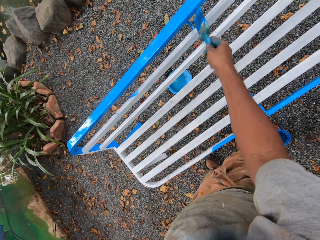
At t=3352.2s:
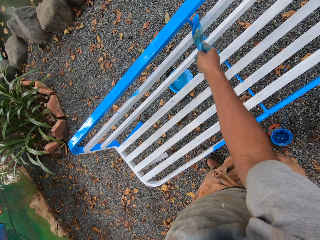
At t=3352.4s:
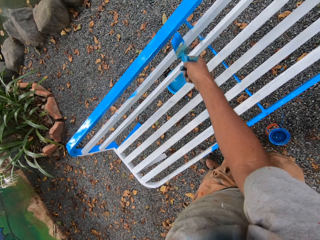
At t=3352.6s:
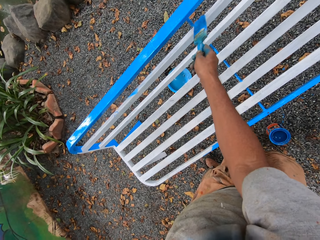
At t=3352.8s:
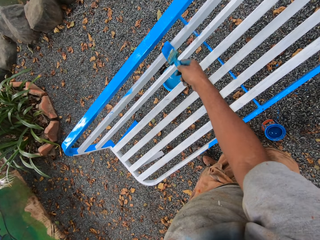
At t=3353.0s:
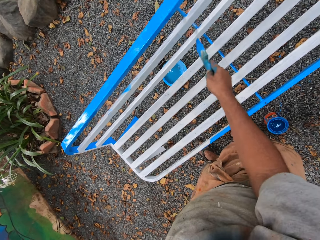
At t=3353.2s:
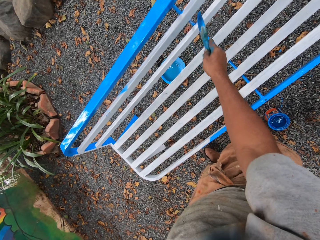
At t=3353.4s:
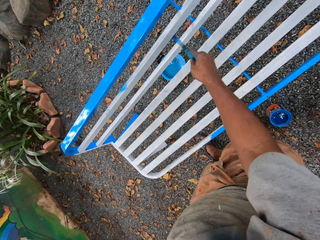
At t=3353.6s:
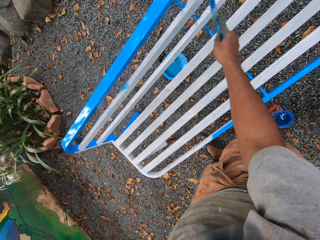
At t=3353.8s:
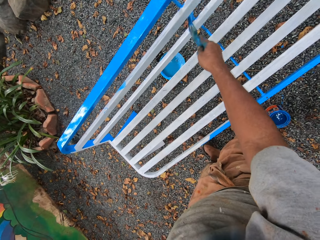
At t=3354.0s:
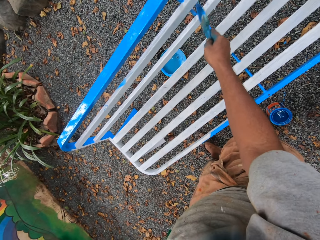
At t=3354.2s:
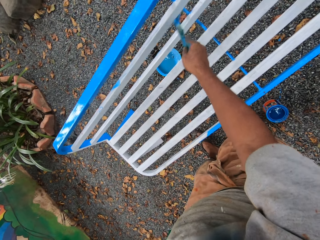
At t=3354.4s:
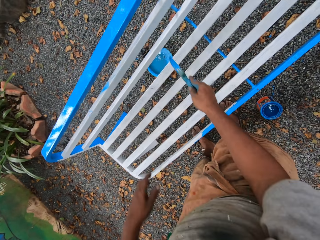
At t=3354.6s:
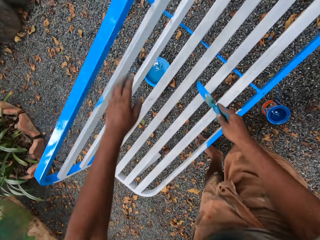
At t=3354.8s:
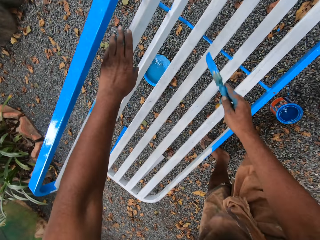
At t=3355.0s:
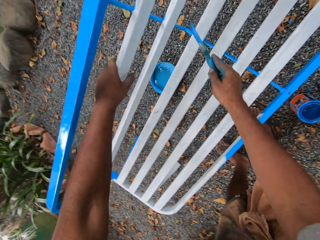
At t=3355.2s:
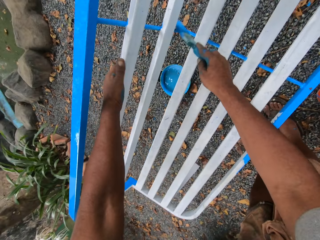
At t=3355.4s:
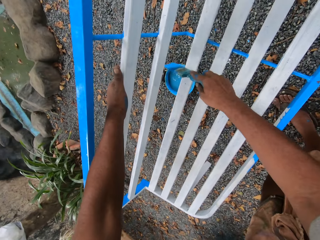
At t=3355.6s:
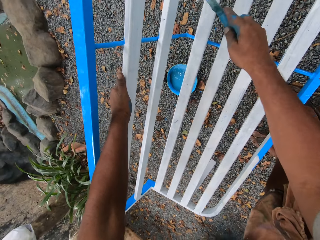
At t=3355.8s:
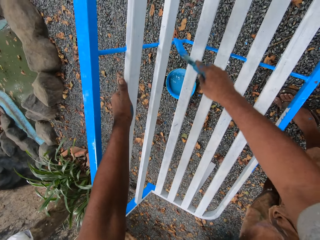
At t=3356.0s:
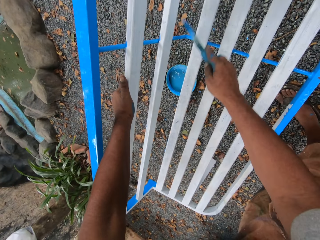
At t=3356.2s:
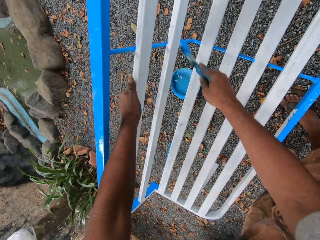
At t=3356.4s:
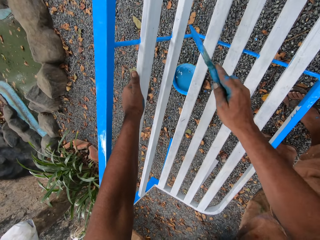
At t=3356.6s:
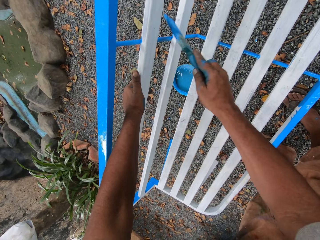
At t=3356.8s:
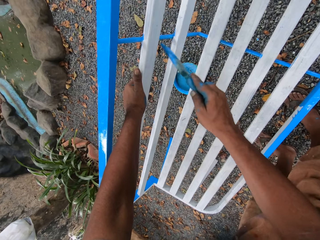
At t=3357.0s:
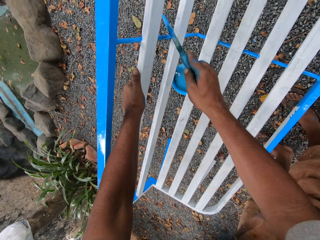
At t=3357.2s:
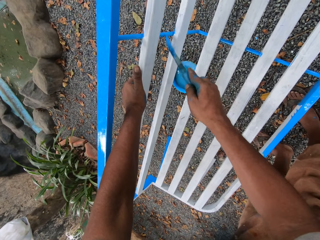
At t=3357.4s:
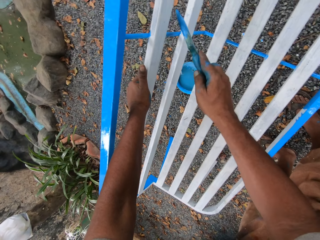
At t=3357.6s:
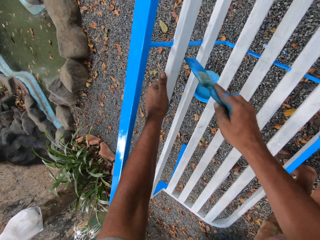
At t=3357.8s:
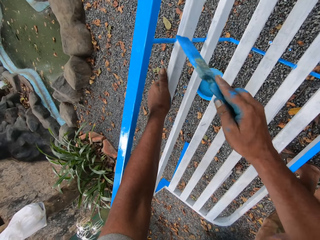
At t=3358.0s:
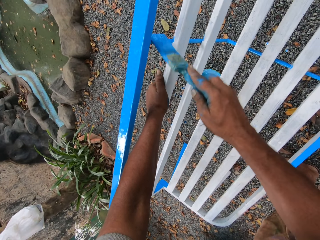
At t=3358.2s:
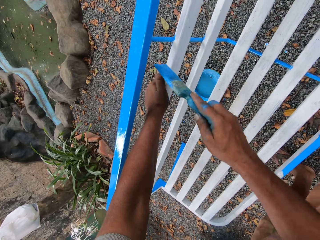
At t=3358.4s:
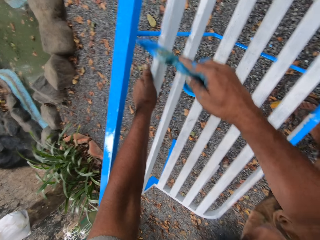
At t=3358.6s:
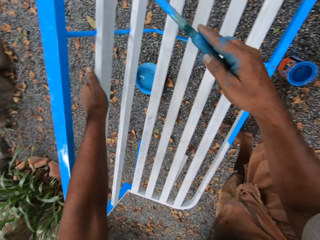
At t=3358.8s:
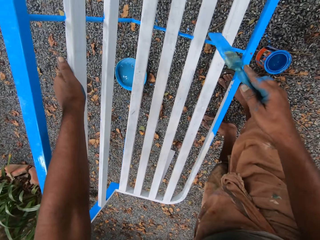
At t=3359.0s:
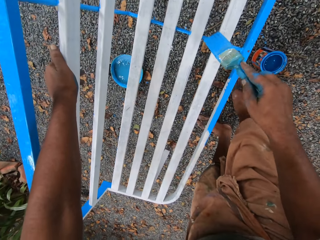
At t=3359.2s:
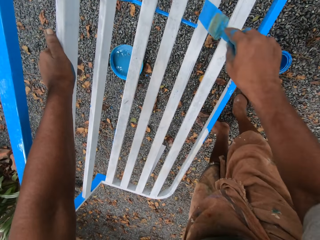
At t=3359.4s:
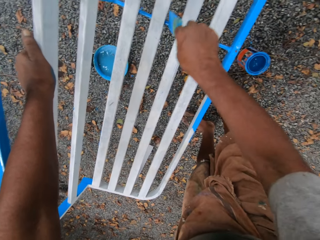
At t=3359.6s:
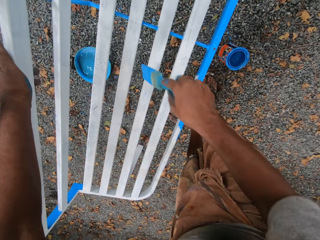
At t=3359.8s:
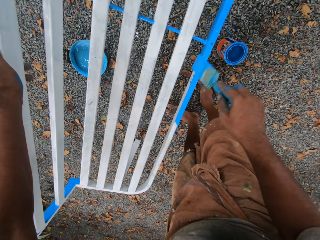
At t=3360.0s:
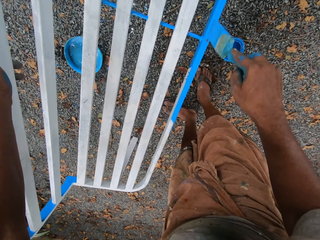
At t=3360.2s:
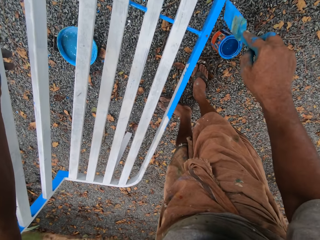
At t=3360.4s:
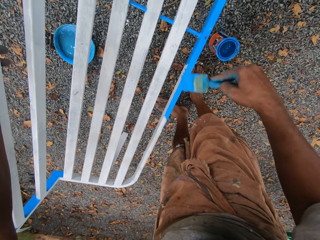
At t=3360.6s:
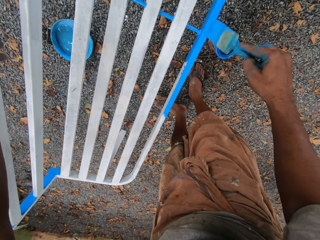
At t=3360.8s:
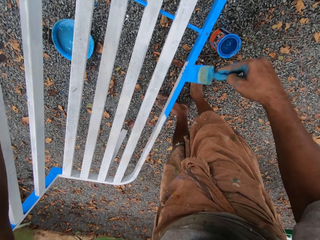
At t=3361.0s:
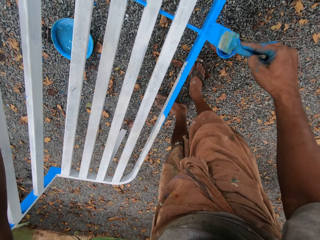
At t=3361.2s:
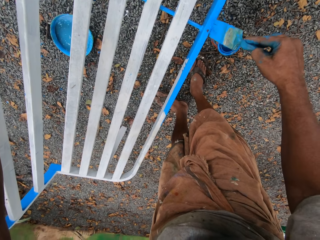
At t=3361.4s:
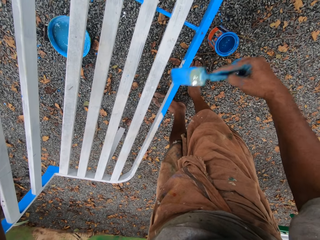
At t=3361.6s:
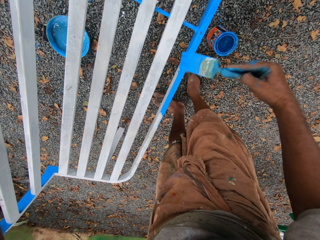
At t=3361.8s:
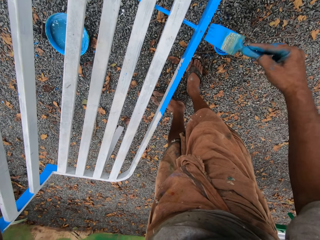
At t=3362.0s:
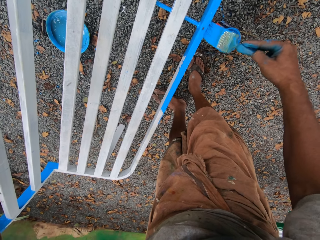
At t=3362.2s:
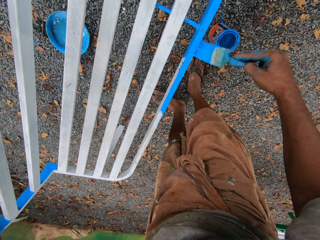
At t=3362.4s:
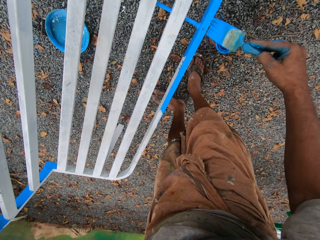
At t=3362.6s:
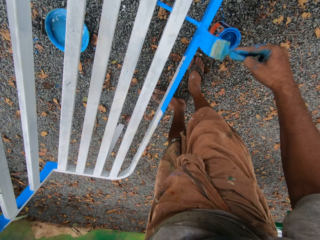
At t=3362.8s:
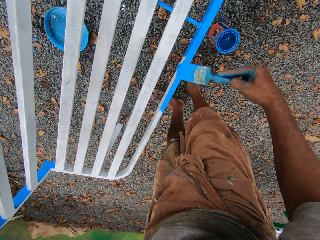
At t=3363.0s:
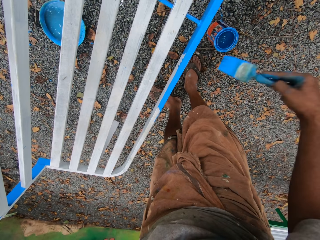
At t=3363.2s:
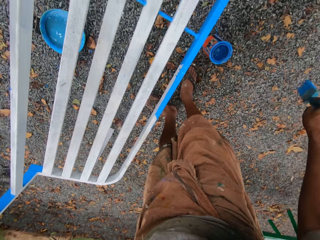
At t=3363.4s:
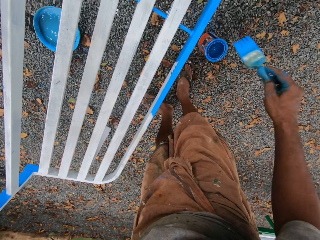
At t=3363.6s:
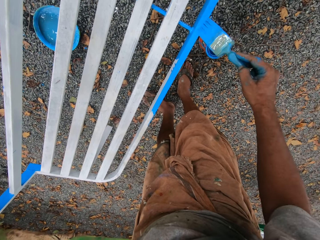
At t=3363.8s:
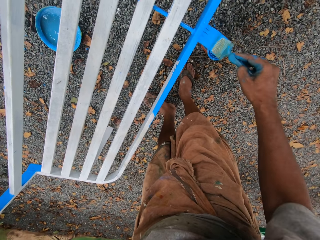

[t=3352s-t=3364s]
The camera wearer holds the metal chair with his left hand. He puts the left hand on the chair. He paints the chair with the painting brush.

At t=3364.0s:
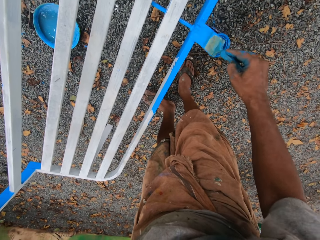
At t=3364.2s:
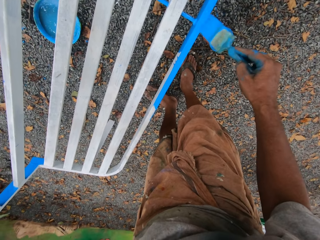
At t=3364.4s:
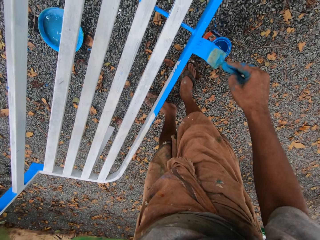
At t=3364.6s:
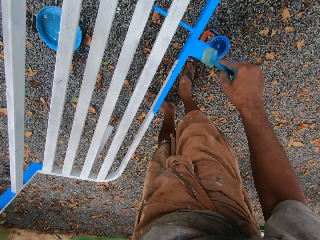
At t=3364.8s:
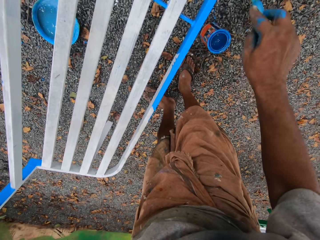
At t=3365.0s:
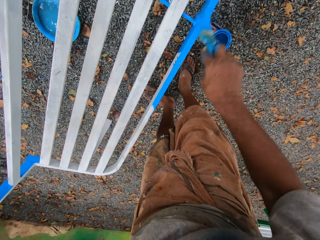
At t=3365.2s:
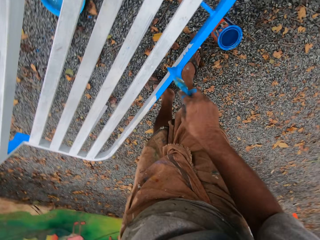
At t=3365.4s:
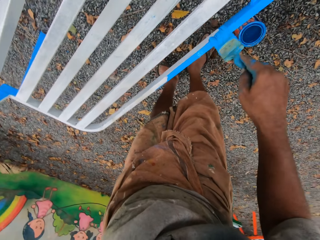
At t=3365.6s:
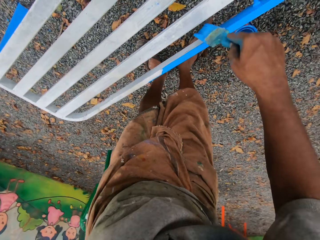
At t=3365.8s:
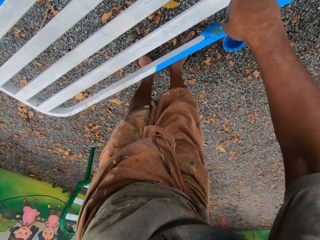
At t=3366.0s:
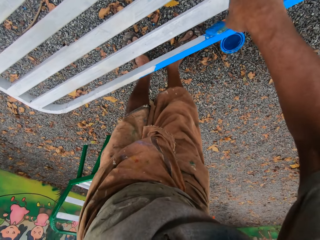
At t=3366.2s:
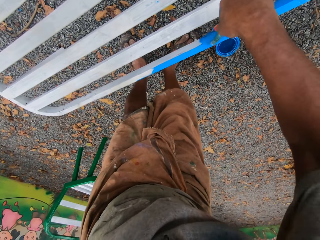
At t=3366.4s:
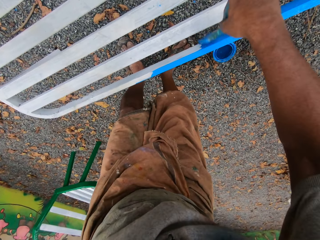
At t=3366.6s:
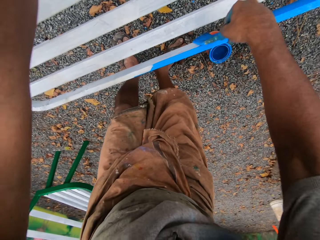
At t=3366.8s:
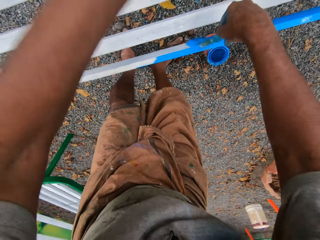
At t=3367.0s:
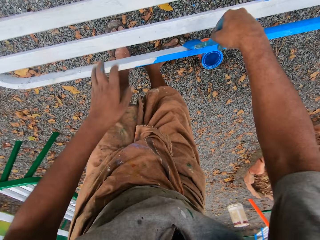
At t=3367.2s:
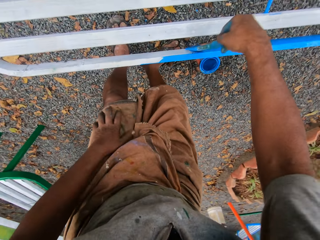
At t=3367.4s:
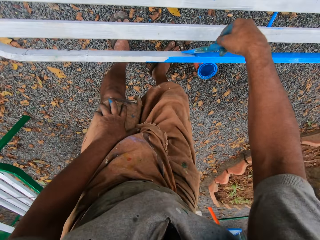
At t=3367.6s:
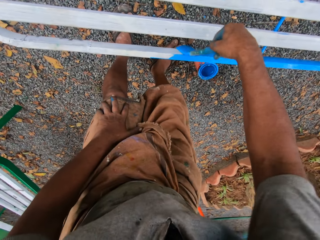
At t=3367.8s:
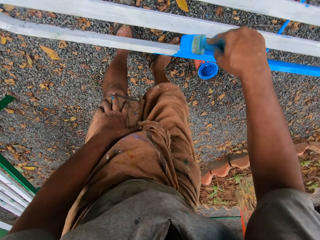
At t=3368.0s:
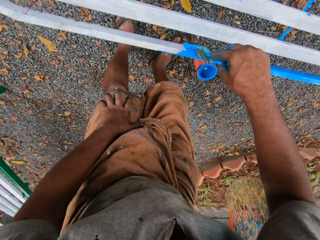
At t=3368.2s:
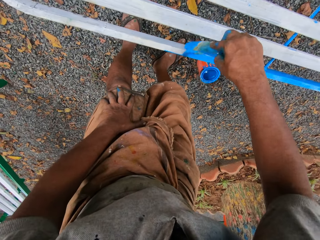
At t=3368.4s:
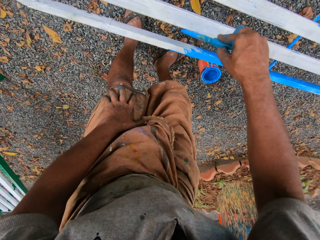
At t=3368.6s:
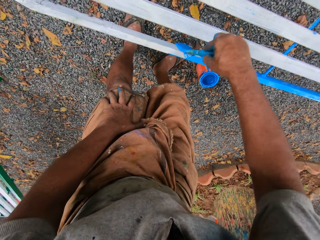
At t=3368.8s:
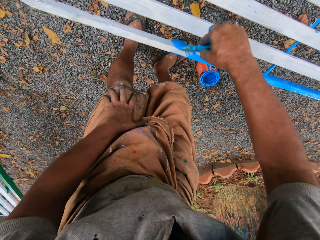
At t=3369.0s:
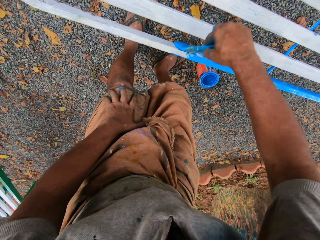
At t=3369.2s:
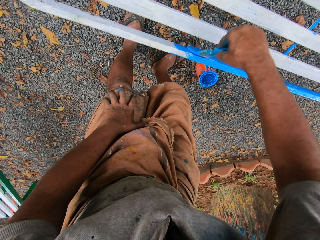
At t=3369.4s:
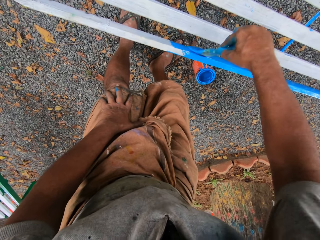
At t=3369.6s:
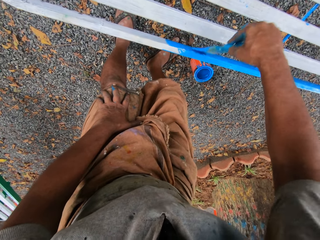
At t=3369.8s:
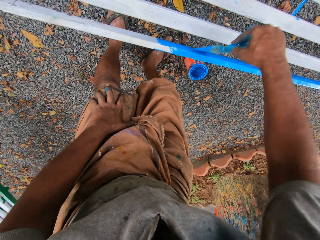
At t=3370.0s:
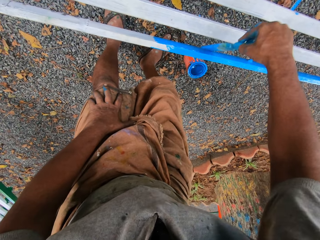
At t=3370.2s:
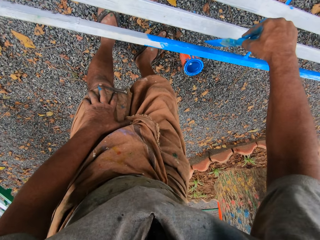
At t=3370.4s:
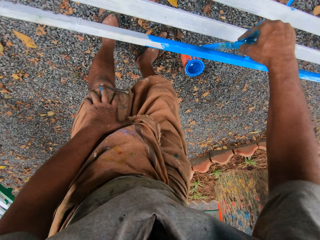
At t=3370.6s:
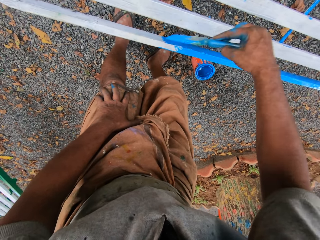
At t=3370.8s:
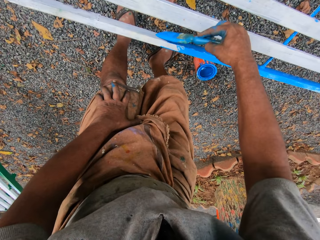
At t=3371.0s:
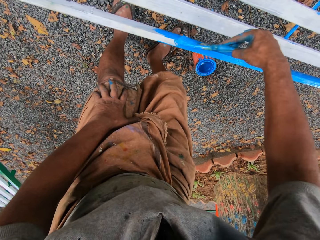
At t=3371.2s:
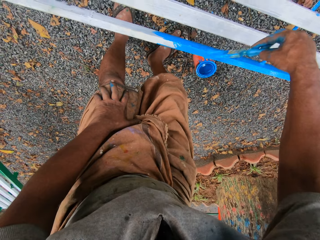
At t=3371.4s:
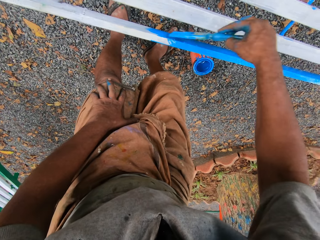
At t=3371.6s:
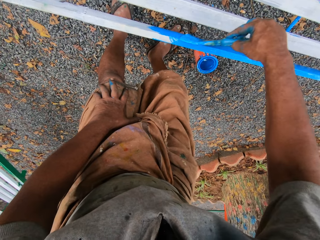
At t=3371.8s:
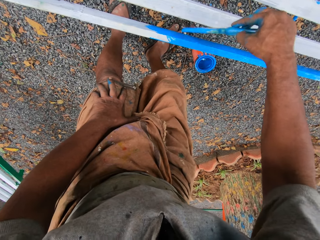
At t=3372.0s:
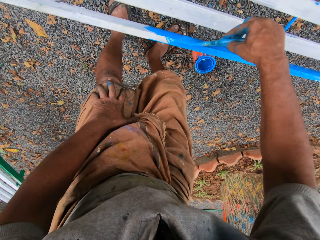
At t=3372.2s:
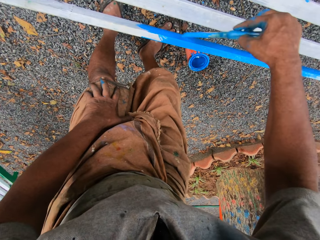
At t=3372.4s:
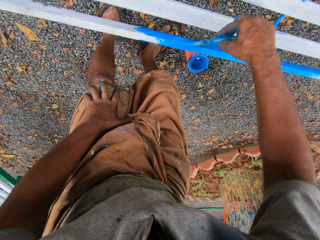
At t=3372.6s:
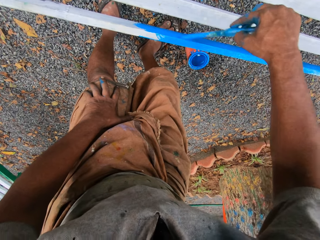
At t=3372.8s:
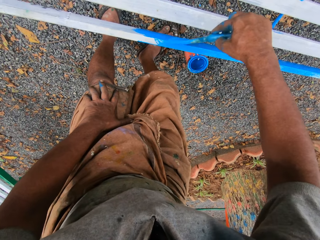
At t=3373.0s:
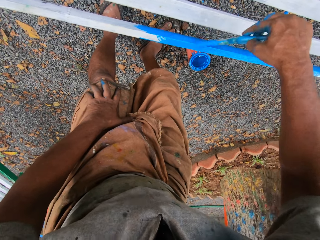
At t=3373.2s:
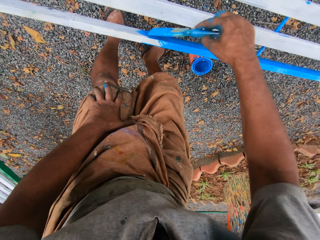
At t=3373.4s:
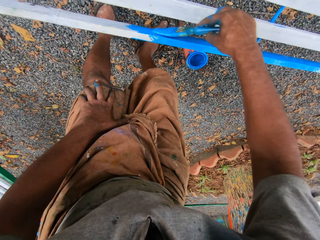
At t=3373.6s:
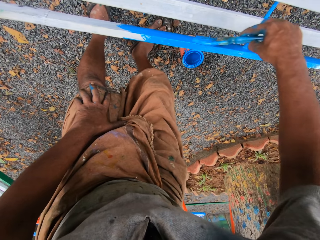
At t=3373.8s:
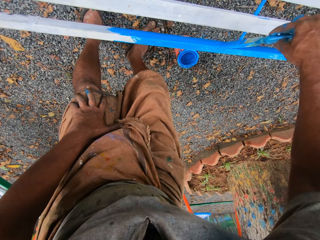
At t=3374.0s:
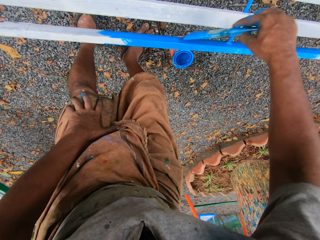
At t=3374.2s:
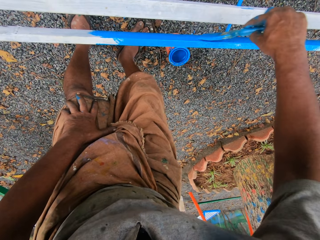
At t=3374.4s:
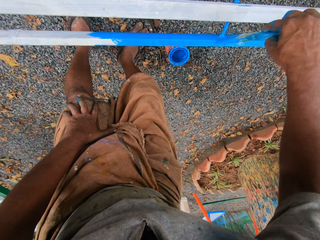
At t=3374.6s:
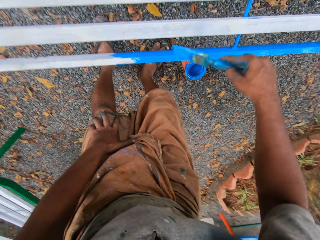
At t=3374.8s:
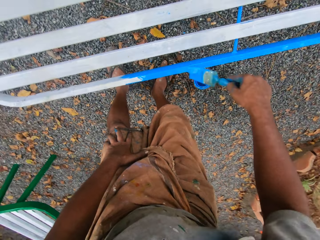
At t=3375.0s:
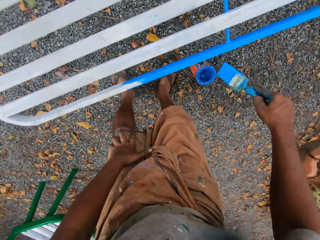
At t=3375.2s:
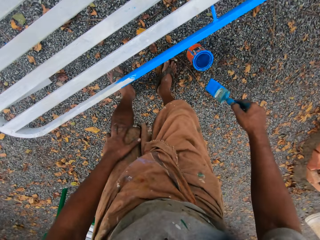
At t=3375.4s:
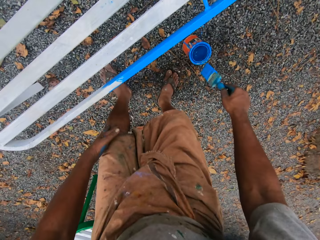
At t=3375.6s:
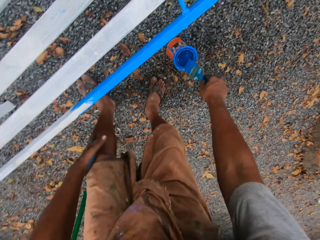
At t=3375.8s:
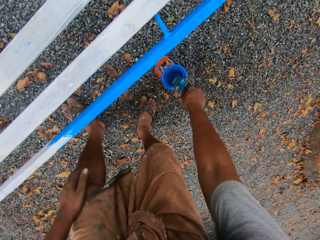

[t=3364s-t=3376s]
The camera wearer places his left hand on his left knee. He paints the chair with the painting brush.
